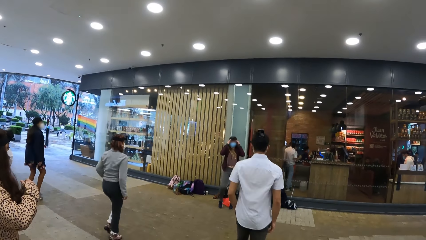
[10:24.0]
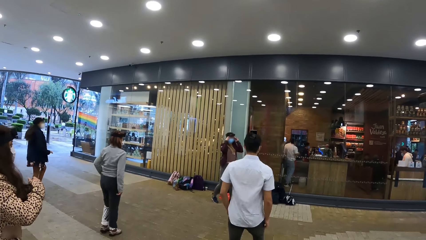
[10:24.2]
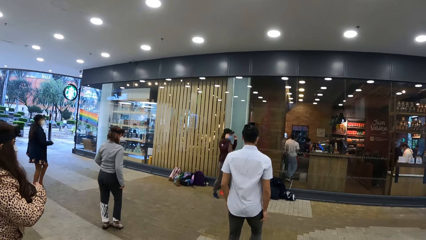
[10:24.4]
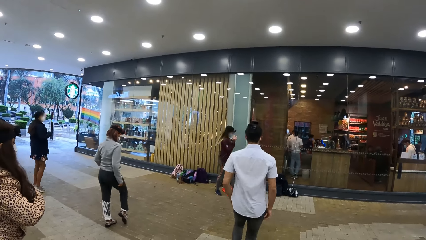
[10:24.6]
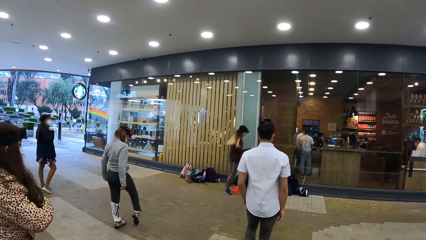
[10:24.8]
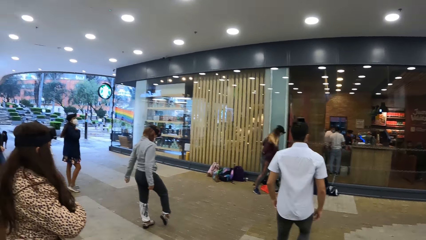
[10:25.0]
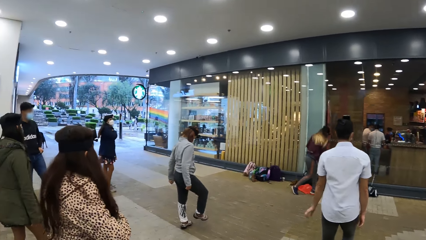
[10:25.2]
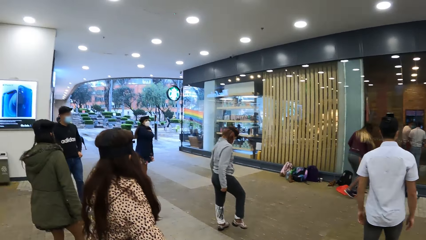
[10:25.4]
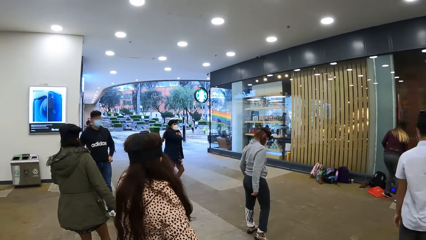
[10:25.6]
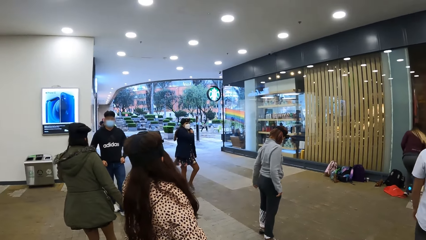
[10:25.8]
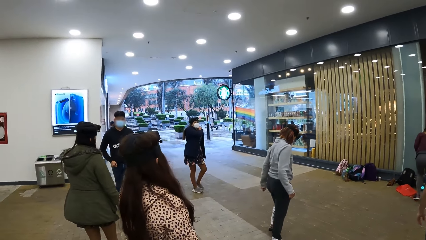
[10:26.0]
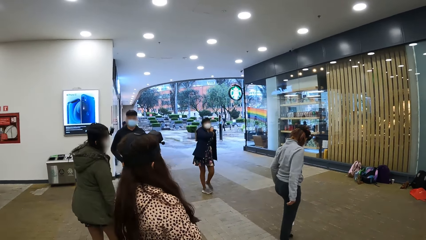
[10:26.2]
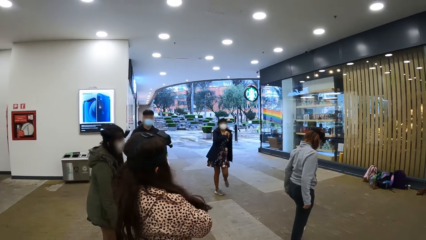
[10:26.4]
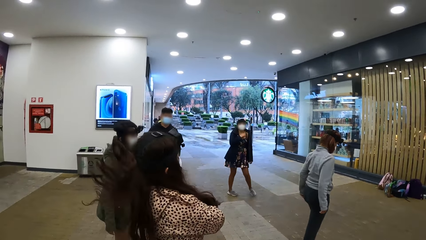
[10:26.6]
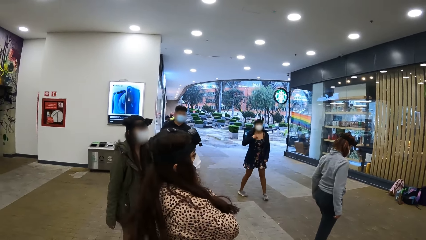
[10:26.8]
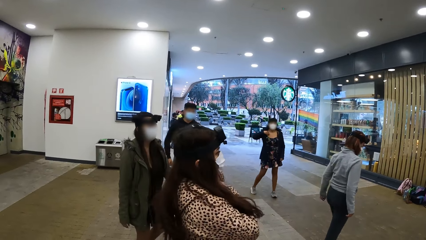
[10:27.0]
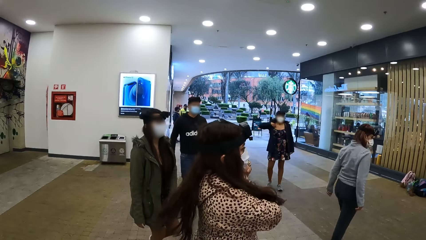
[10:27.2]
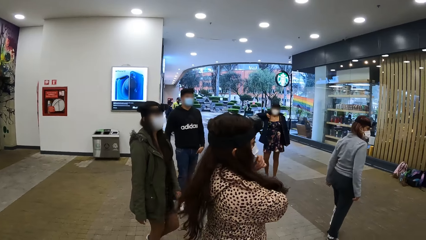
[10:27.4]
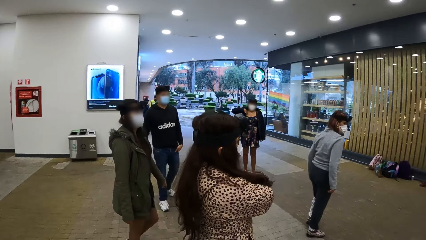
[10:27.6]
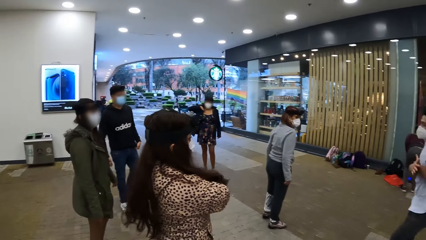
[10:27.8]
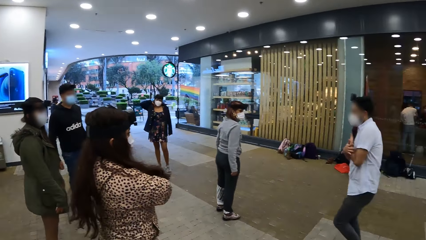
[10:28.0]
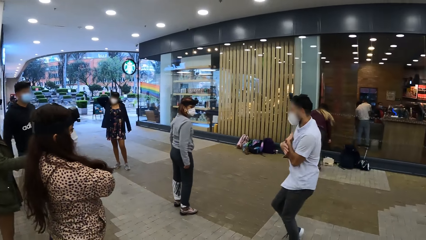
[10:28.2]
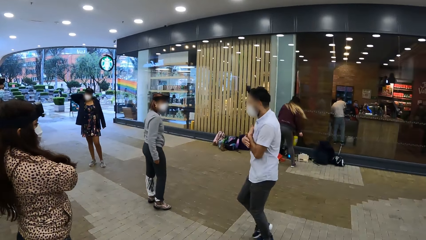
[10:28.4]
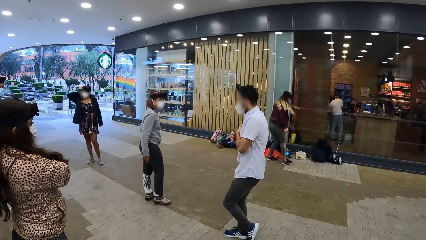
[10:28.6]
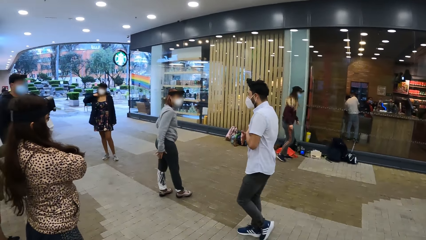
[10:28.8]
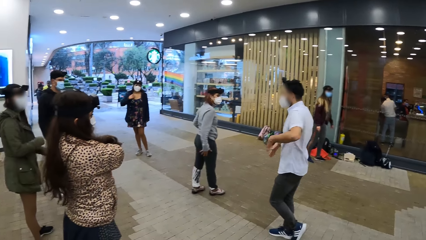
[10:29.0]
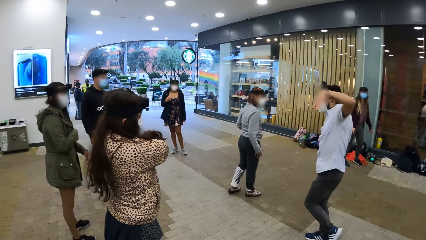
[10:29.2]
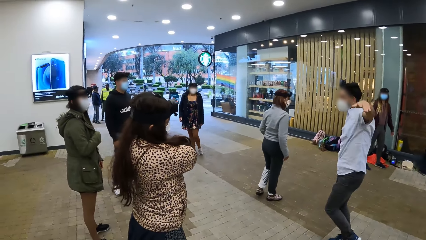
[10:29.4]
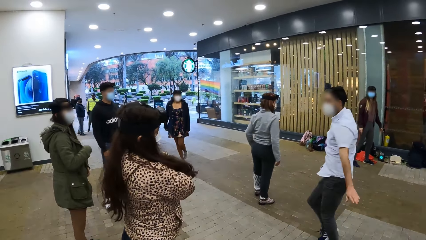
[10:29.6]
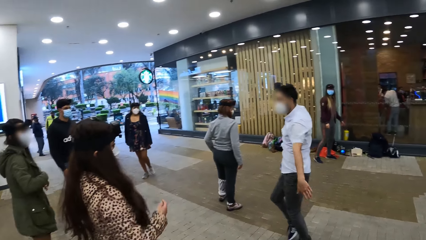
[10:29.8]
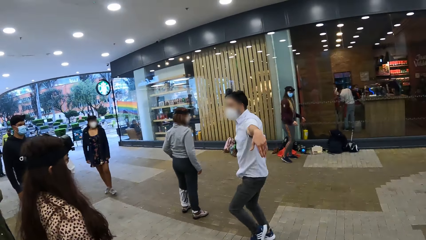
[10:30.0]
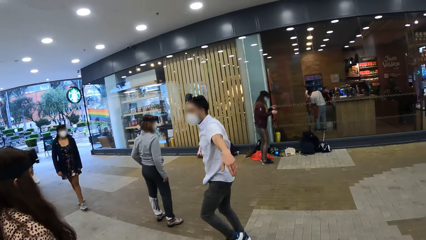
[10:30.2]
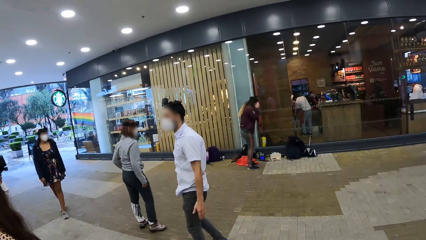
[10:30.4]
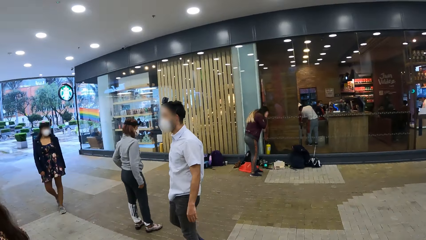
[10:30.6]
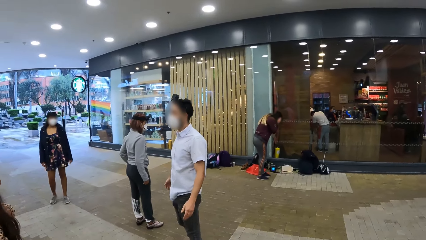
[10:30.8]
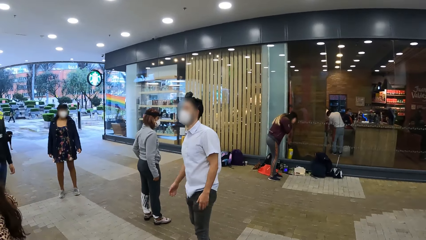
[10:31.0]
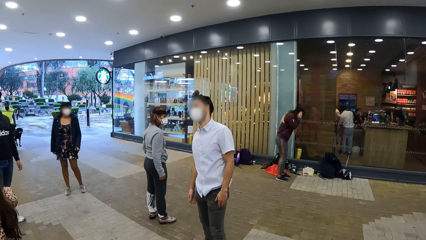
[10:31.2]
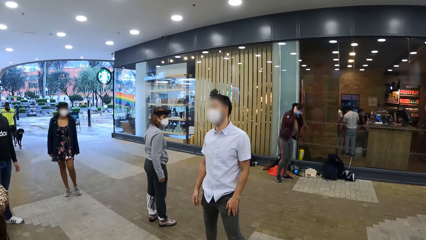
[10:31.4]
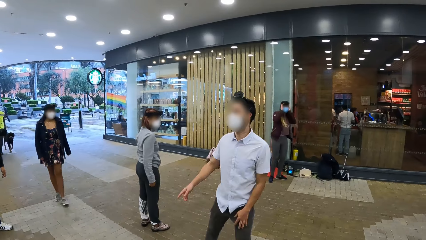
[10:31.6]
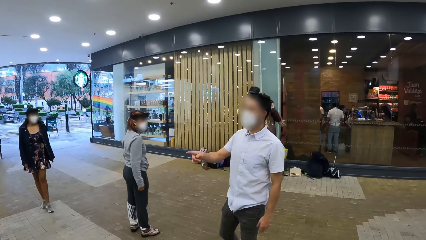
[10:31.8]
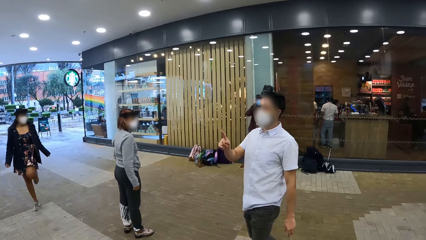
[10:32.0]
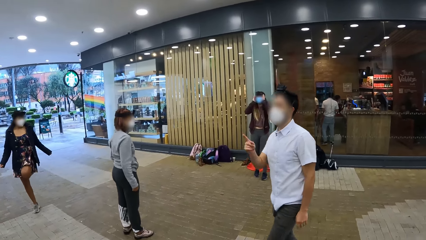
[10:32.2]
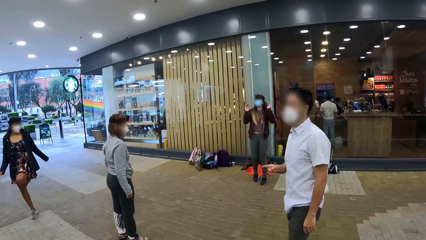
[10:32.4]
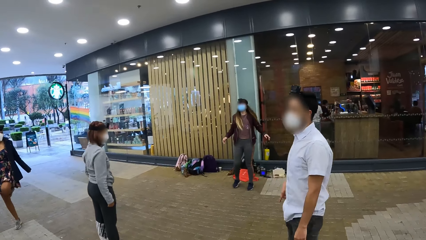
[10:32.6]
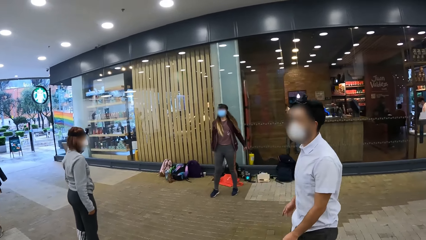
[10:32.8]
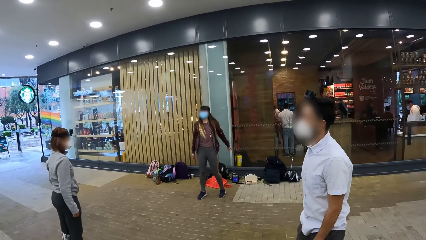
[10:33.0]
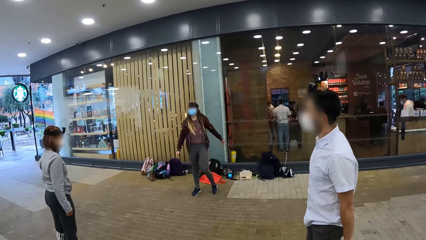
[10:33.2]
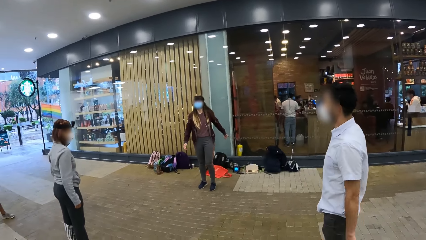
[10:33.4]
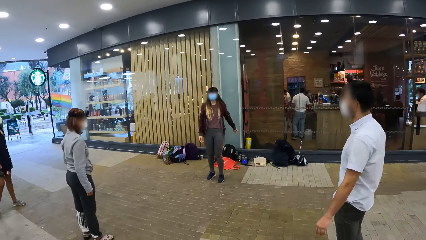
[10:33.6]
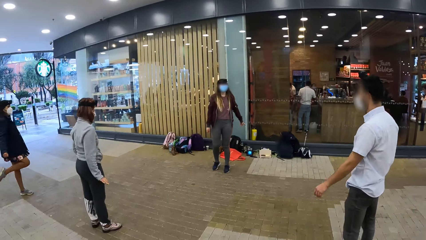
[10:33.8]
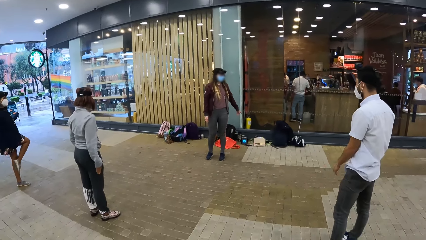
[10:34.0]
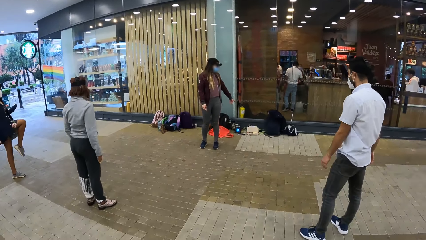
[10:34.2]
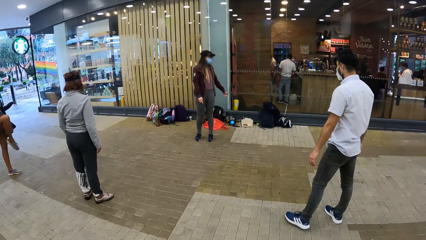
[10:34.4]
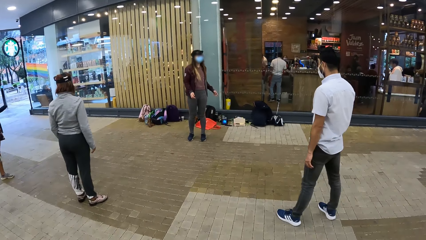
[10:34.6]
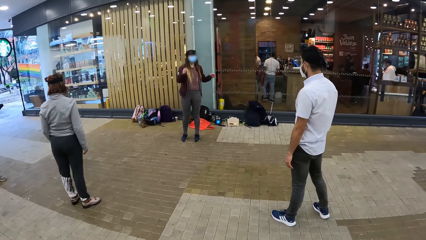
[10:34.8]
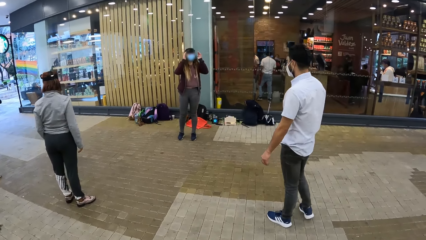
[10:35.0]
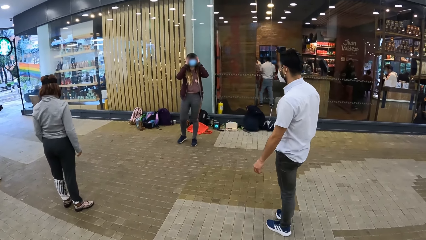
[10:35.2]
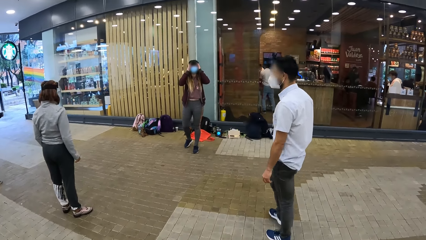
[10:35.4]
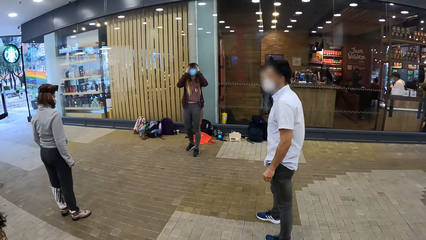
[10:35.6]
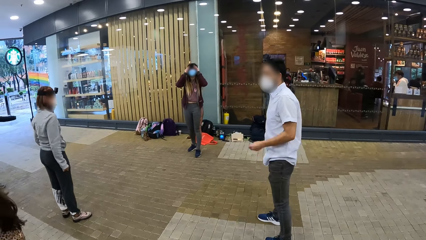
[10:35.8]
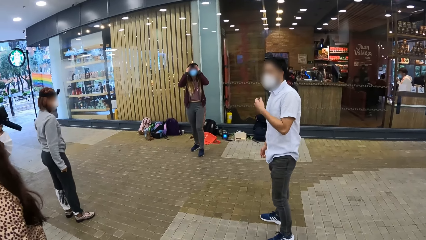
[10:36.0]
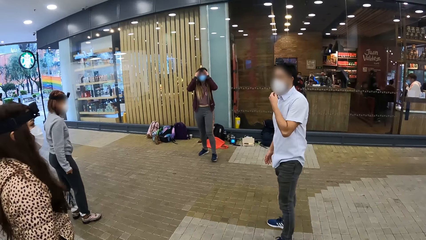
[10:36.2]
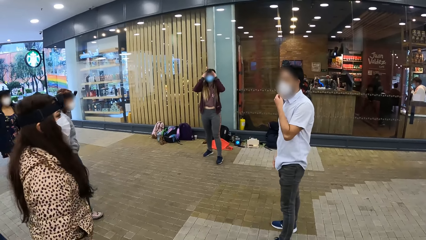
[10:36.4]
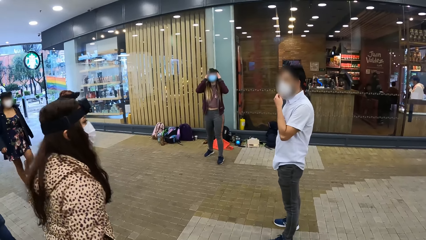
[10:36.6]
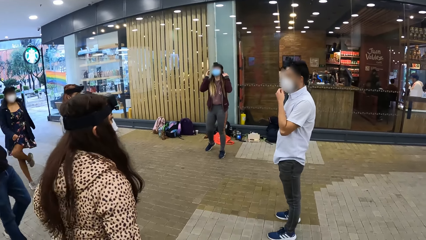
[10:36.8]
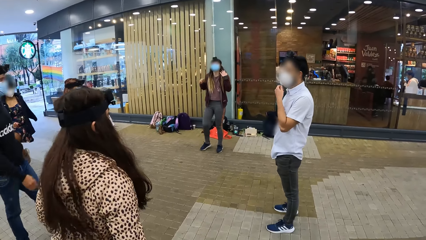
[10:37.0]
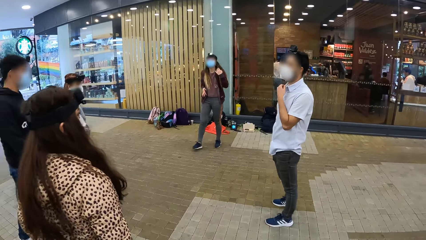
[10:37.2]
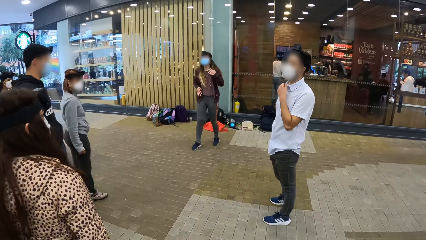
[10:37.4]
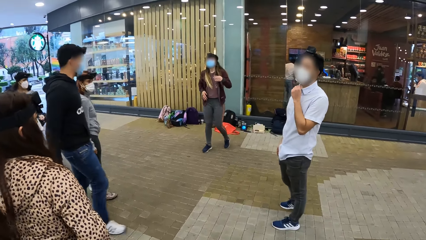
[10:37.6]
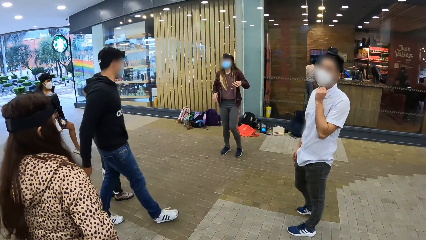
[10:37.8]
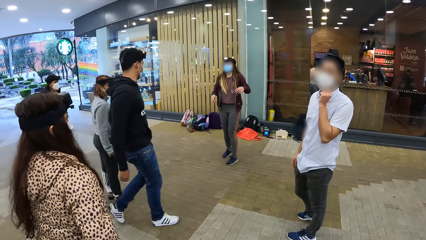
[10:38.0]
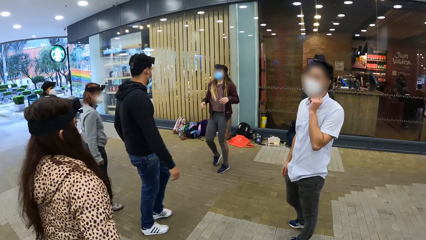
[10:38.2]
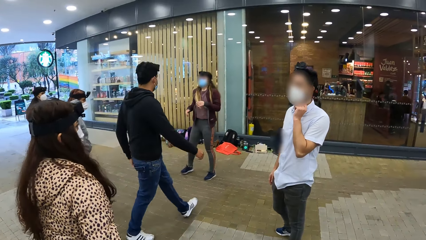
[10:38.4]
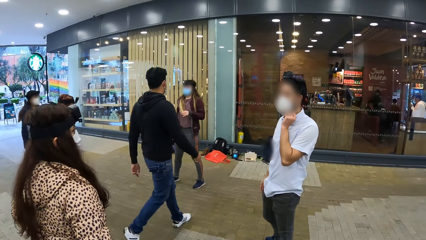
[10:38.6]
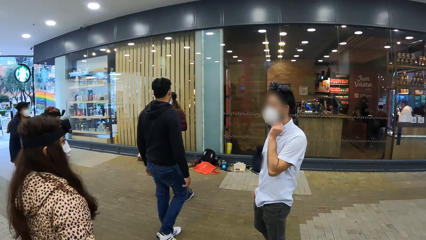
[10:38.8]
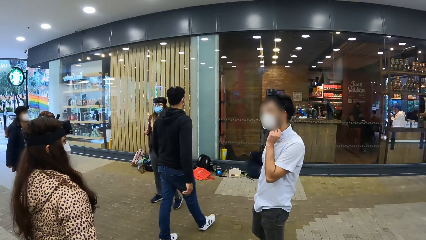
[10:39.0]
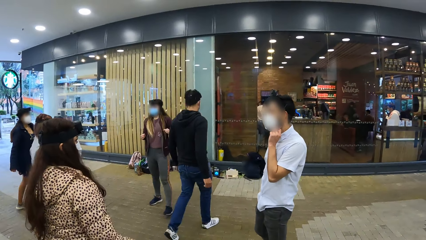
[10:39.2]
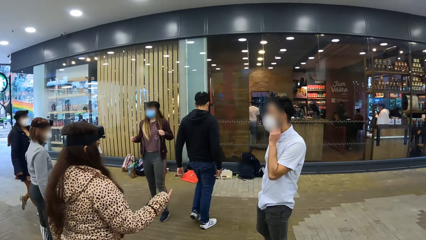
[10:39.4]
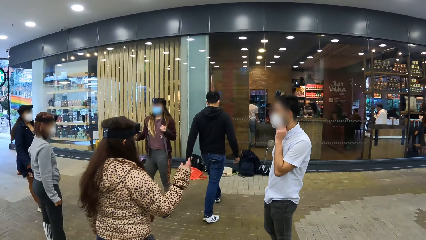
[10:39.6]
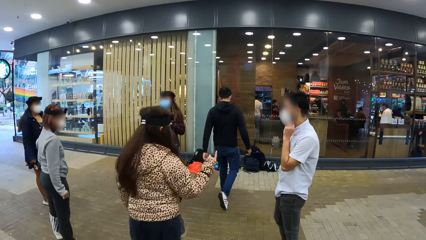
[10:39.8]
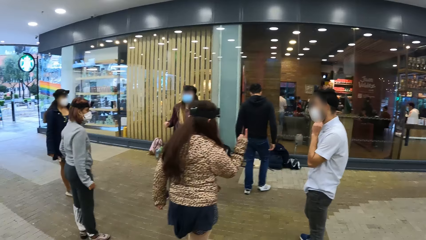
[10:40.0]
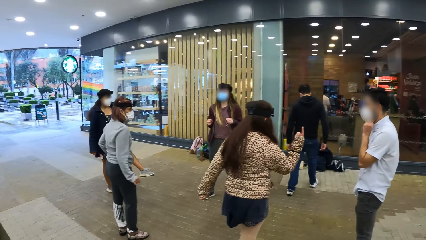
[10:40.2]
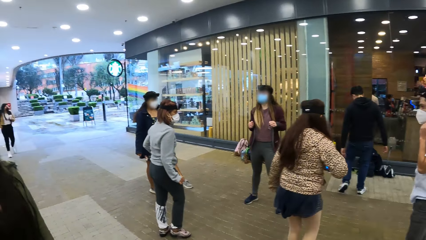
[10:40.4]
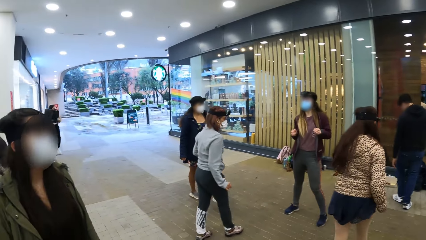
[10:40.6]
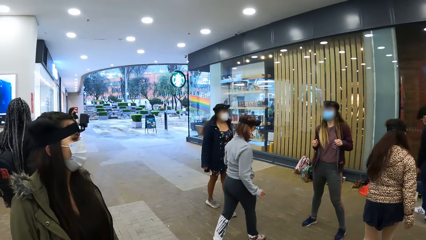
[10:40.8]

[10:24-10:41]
The woman adjusts her dress with her right hand. The man dances. The camera wearer moves ahead. They look around.
